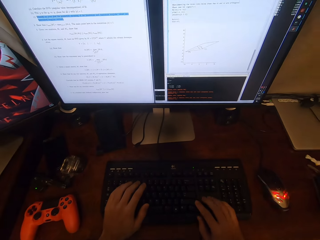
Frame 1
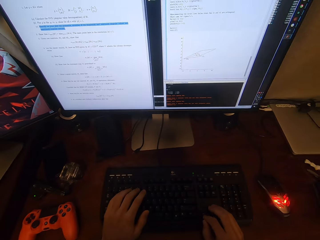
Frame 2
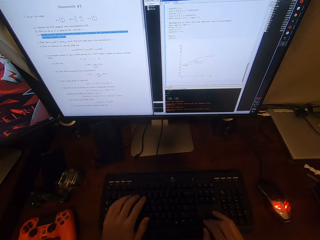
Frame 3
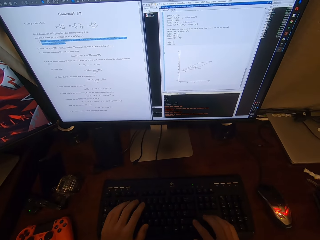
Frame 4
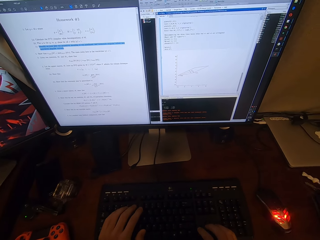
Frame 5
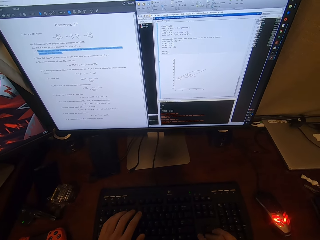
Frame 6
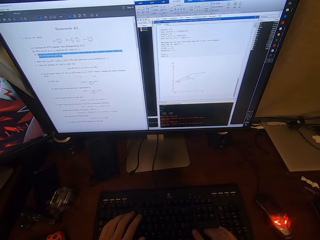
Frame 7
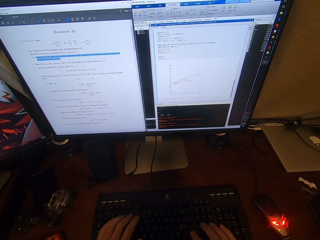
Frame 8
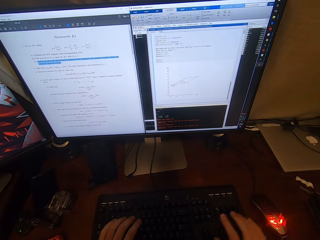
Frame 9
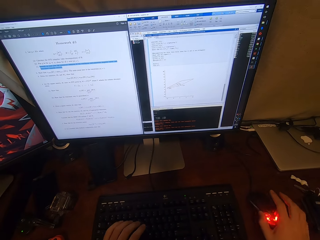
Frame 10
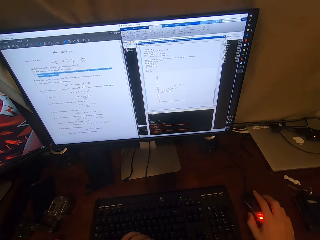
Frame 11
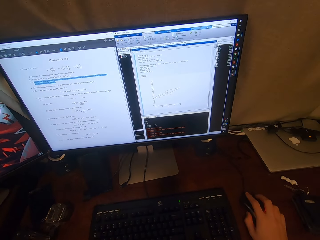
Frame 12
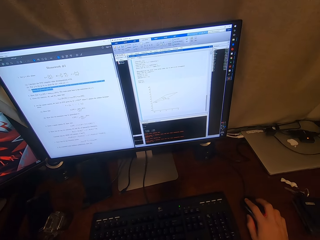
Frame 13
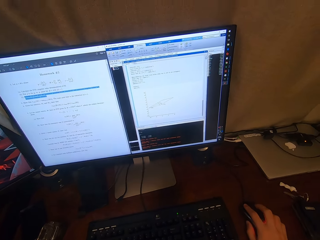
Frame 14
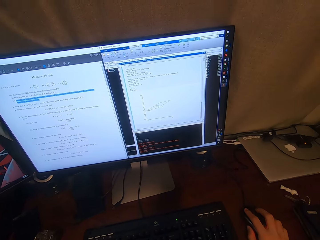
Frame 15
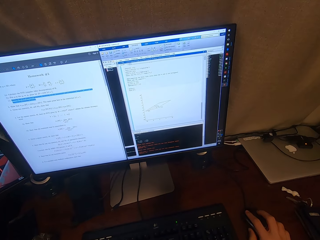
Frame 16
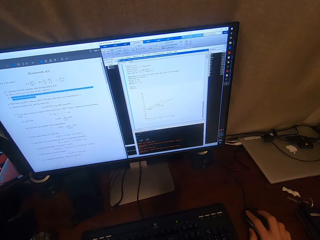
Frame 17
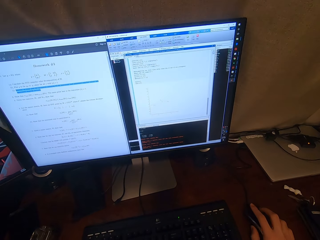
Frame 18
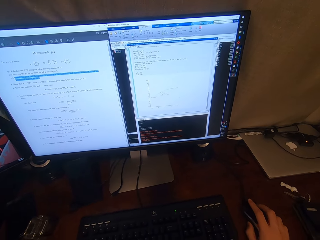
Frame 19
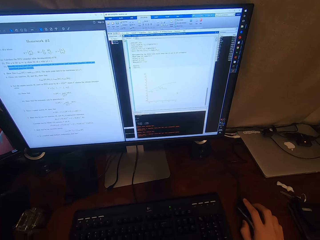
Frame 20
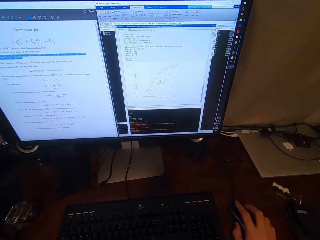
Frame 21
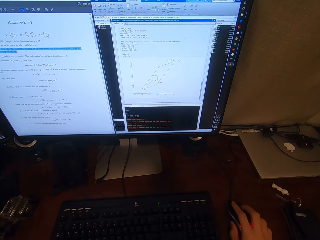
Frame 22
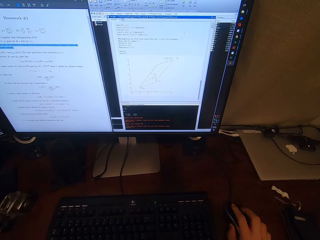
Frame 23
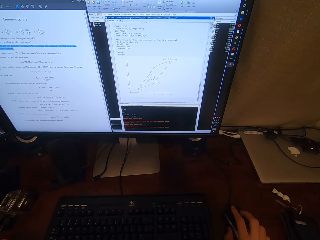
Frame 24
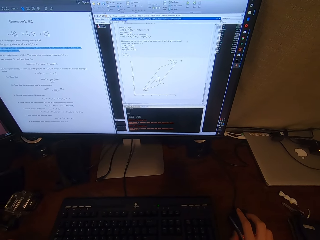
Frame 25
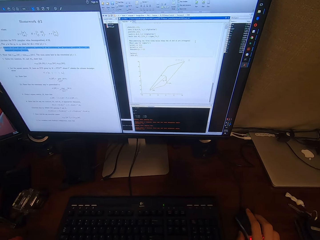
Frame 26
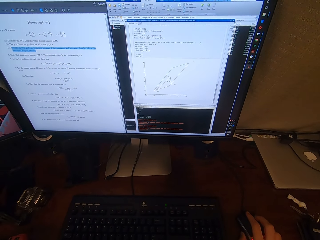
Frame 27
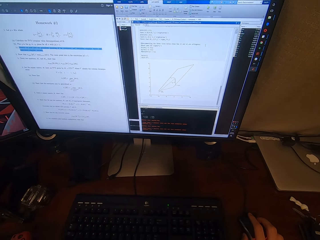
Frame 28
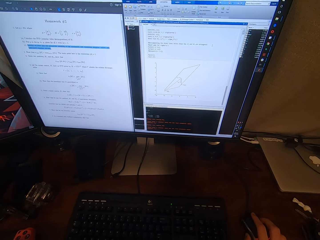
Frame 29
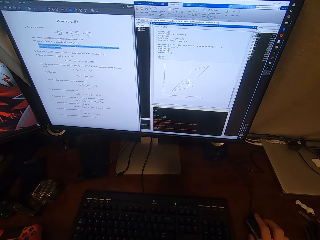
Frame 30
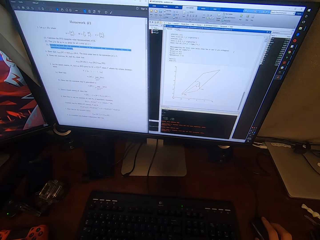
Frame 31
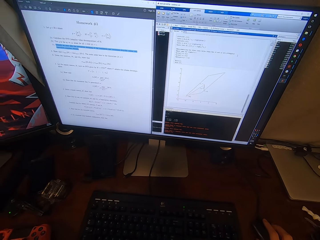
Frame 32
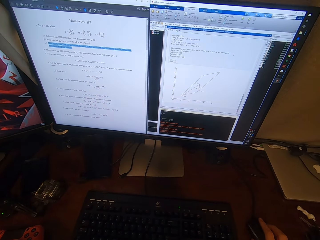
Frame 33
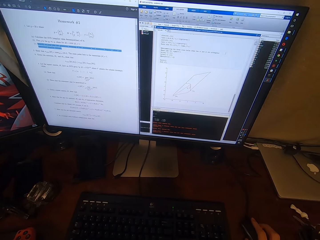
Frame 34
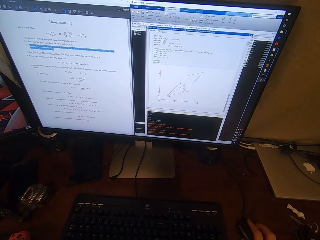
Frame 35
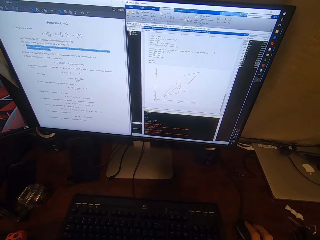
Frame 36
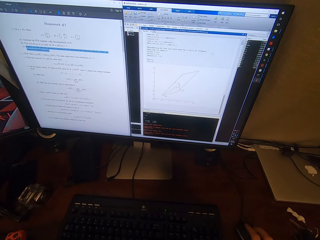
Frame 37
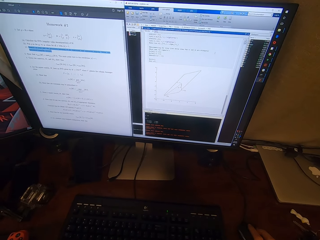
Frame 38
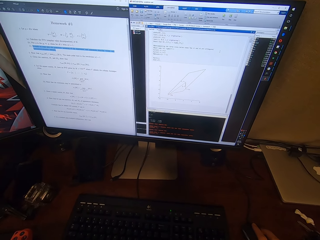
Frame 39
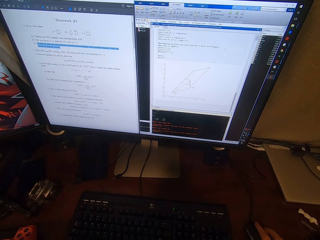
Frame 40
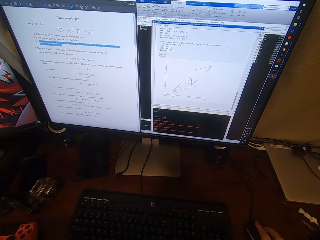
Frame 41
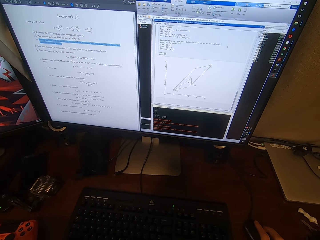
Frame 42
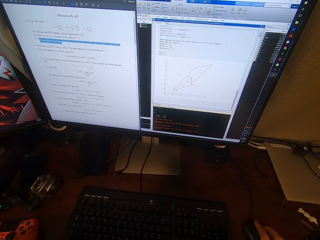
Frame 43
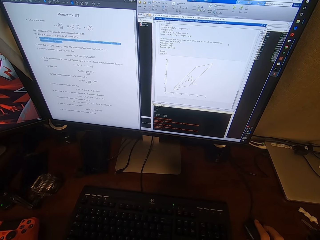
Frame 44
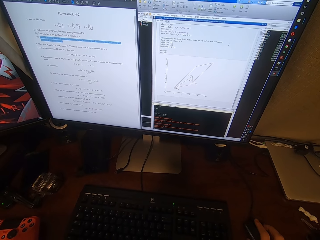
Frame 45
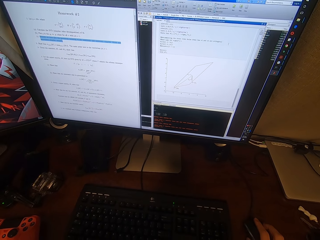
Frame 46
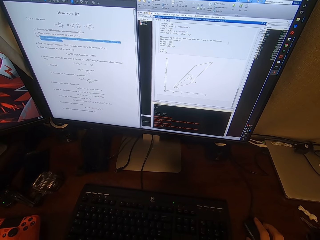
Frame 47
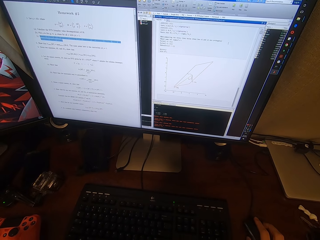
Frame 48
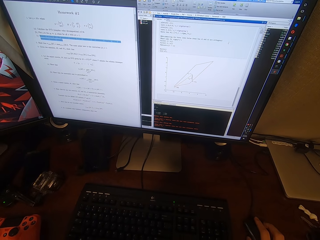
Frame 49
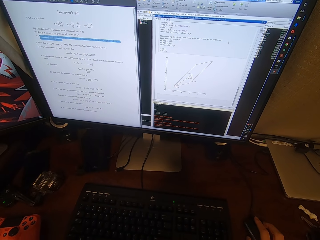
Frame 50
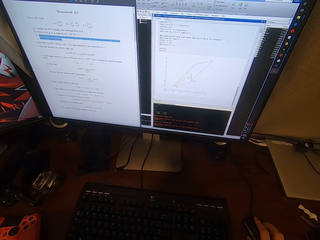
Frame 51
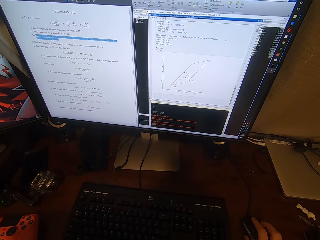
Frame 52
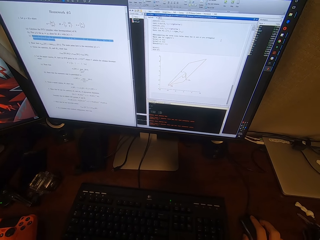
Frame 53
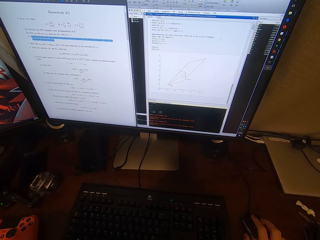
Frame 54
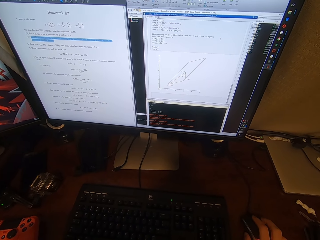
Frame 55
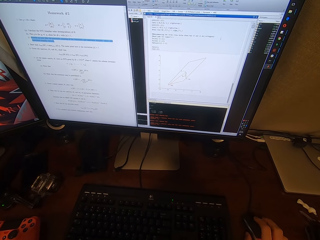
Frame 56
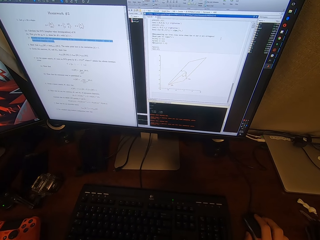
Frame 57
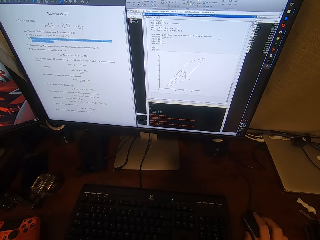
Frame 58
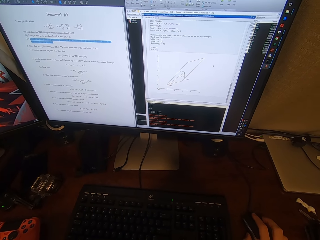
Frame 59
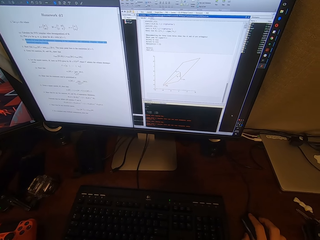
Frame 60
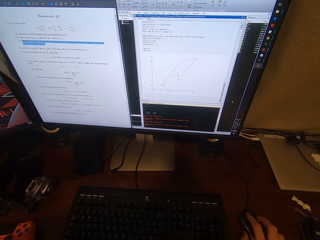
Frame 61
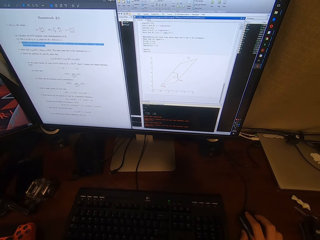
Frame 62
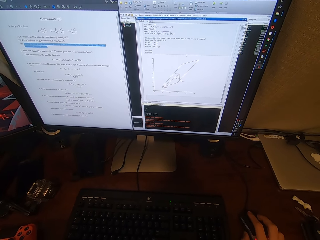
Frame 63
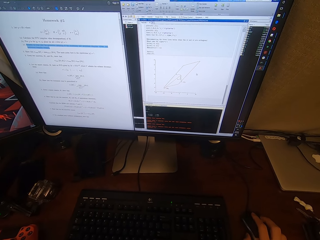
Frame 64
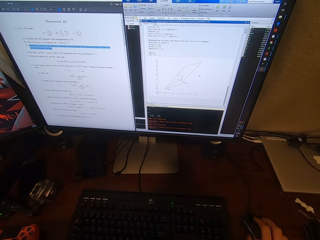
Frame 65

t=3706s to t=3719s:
The camera wearer operates the desktop with a mouse. They hold the mouse. They look around a room.

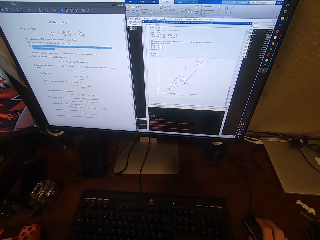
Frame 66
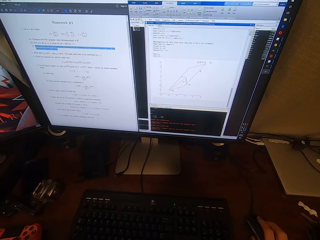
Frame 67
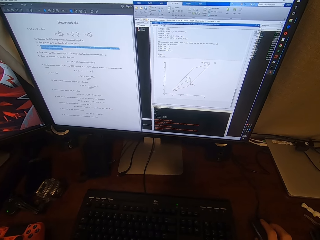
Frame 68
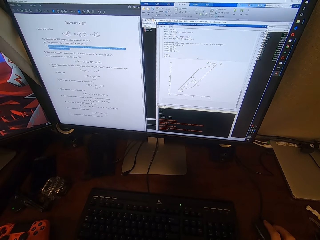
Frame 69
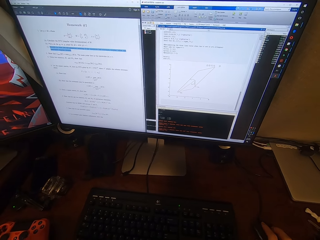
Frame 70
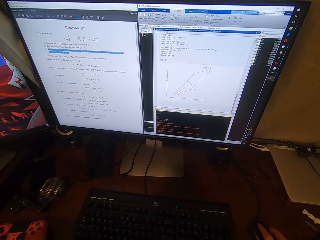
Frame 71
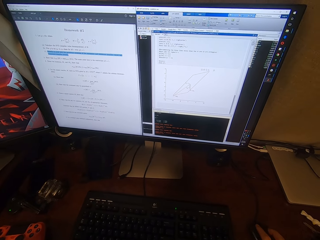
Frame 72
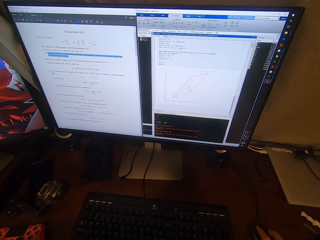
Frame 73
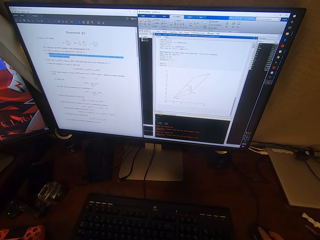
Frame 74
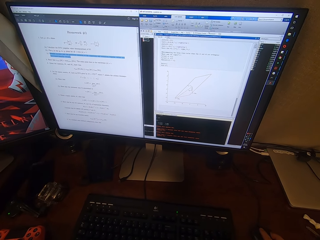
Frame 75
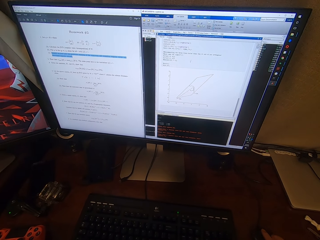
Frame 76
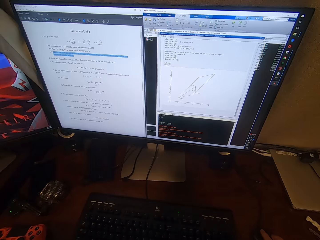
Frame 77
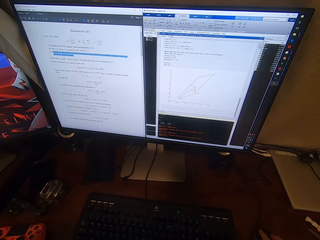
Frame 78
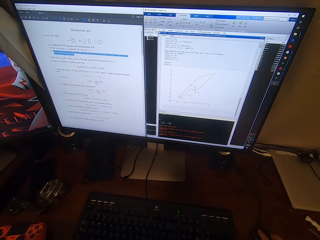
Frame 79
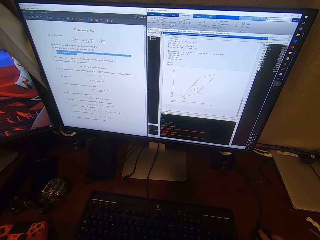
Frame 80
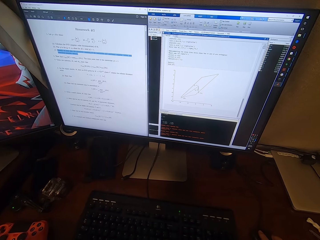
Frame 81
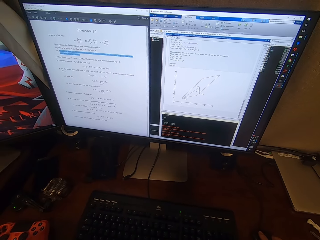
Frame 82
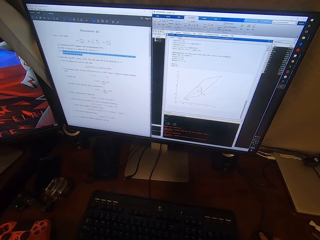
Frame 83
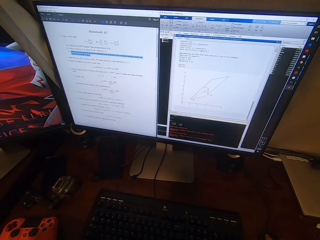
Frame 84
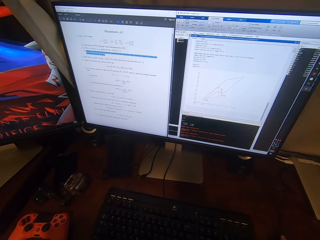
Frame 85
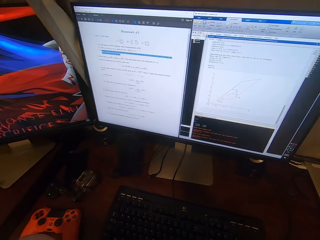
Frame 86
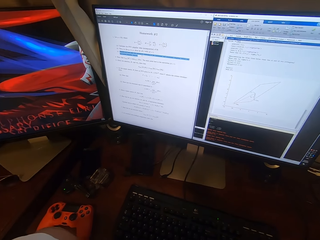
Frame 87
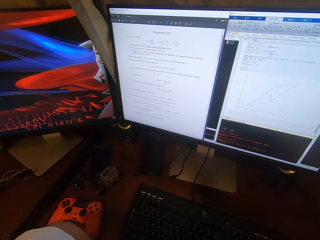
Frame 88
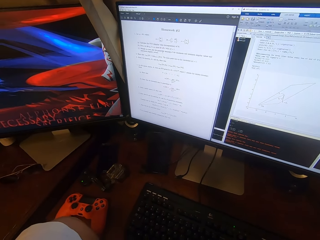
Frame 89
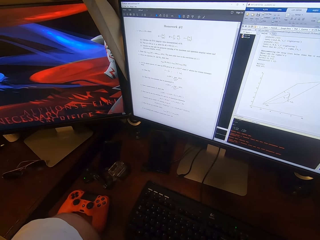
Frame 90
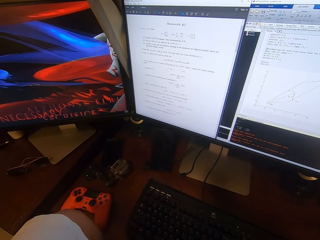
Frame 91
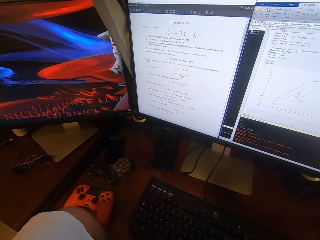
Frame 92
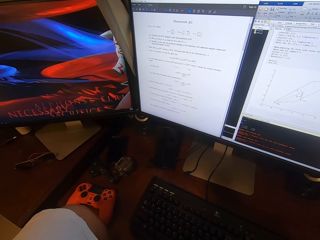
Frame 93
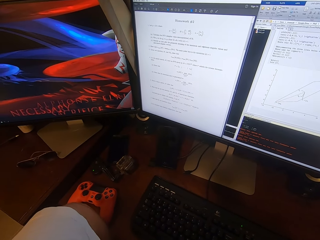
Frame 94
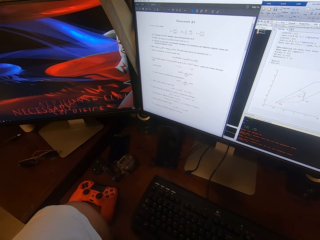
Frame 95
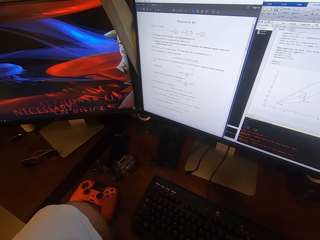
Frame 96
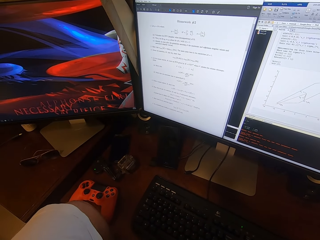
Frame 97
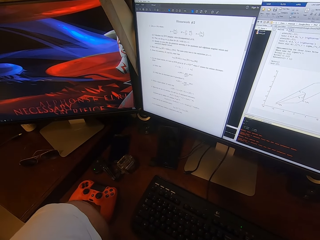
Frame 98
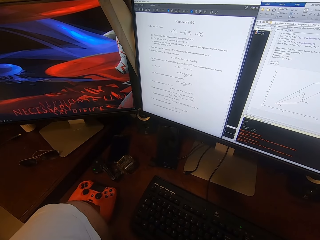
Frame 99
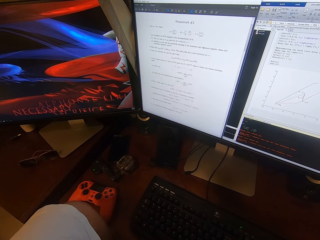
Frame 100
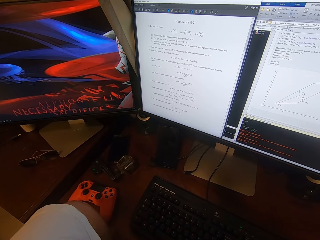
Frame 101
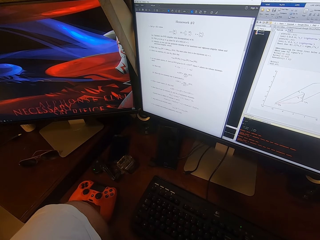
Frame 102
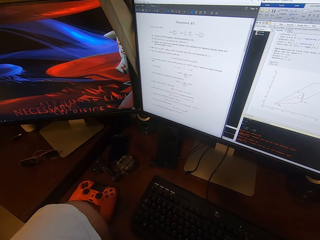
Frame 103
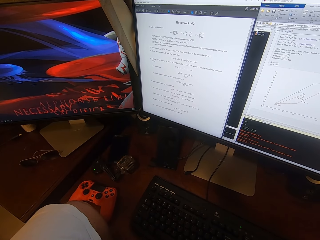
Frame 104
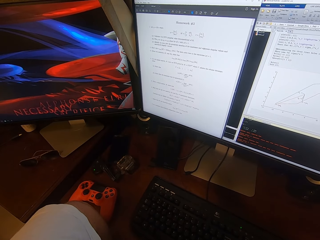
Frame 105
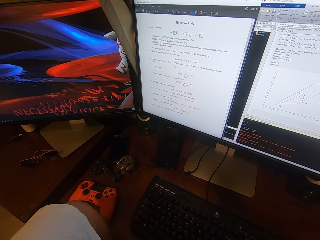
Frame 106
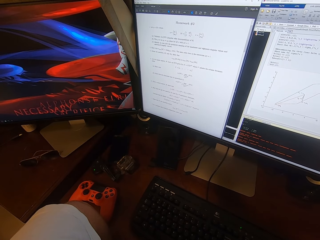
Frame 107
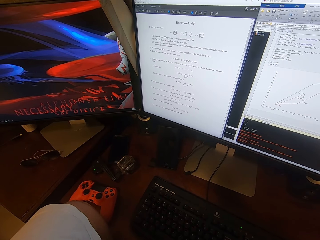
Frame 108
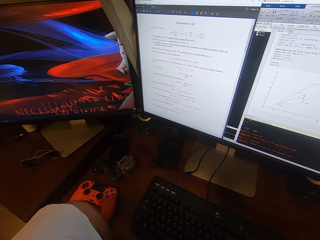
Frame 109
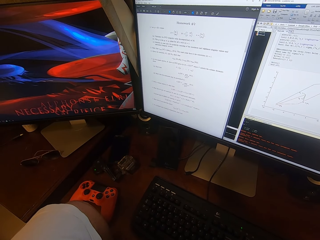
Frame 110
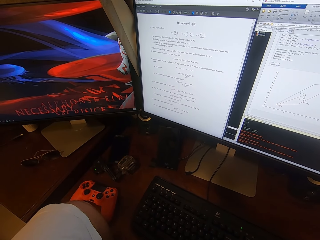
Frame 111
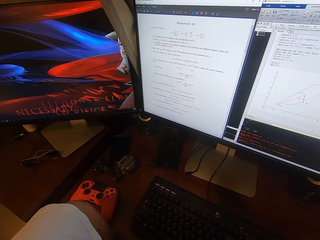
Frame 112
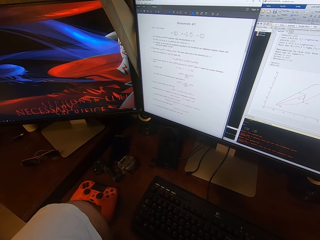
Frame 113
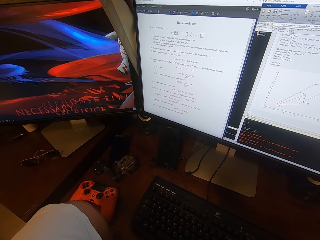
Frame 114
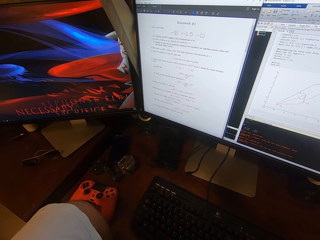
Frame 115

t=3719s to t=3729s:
The camera wearer moves a cursor around a computer.
